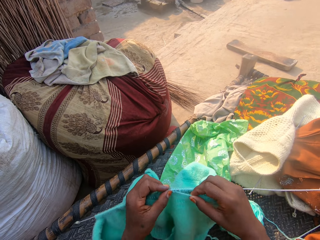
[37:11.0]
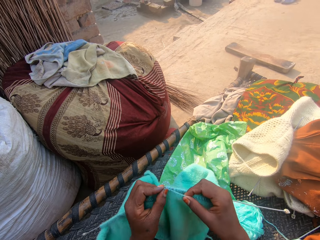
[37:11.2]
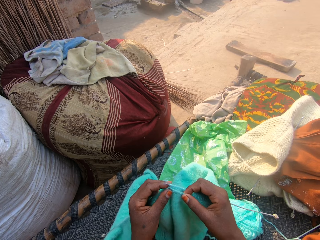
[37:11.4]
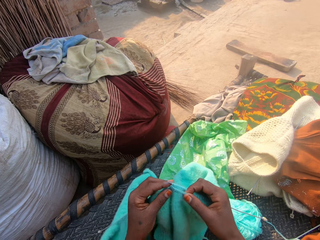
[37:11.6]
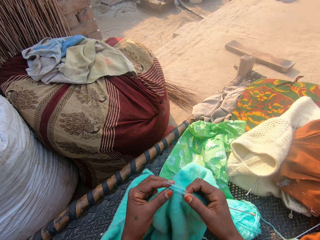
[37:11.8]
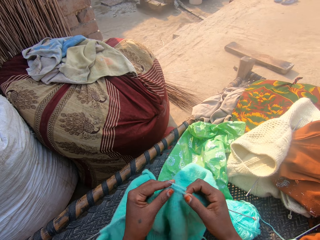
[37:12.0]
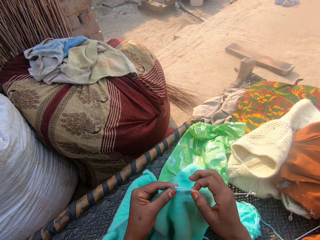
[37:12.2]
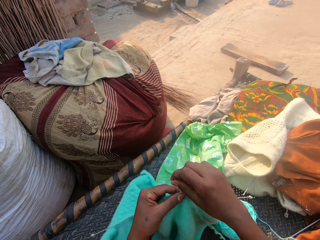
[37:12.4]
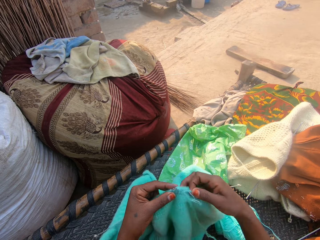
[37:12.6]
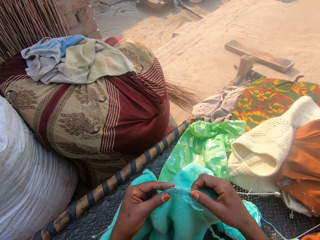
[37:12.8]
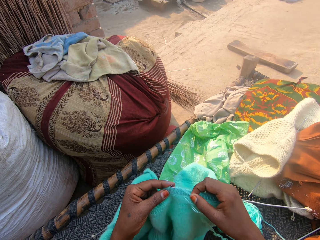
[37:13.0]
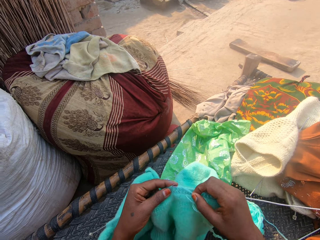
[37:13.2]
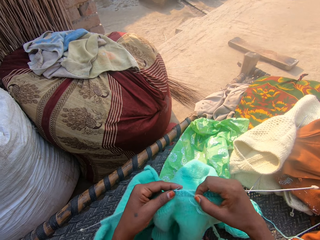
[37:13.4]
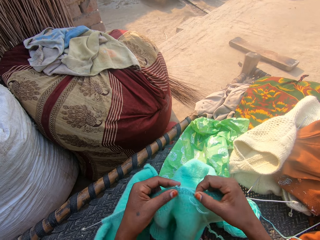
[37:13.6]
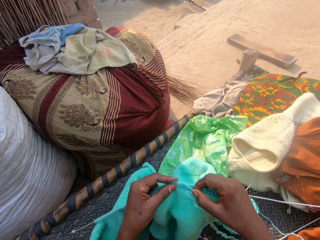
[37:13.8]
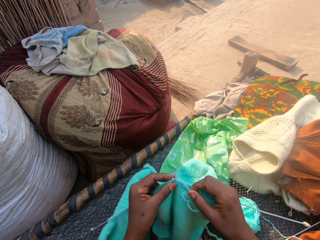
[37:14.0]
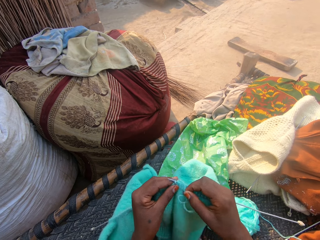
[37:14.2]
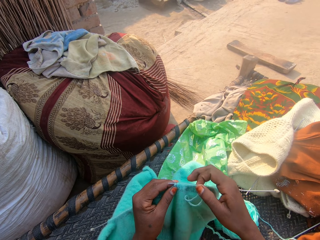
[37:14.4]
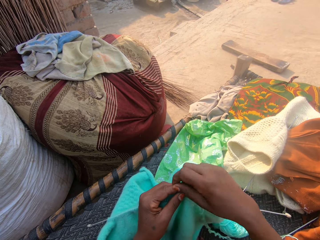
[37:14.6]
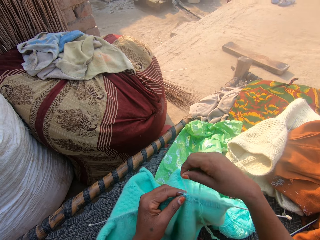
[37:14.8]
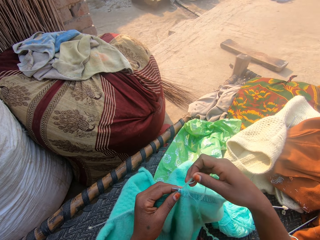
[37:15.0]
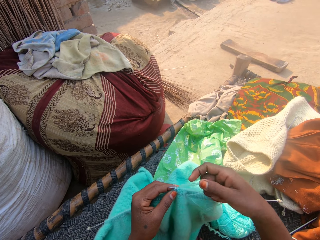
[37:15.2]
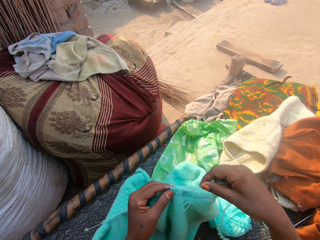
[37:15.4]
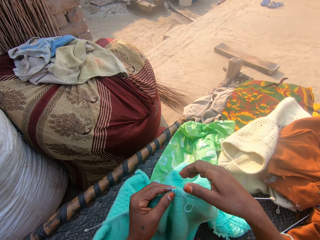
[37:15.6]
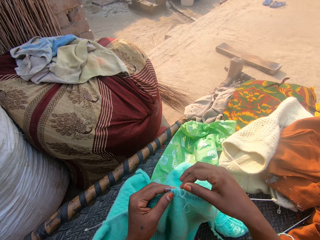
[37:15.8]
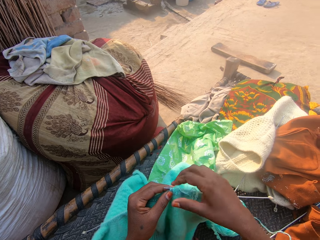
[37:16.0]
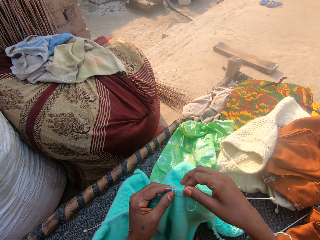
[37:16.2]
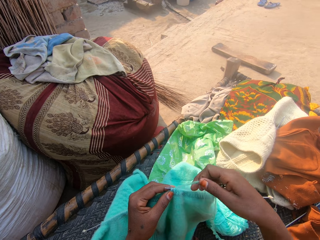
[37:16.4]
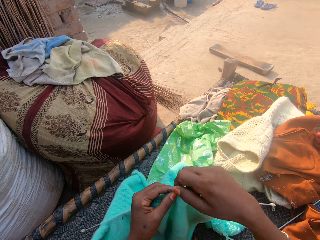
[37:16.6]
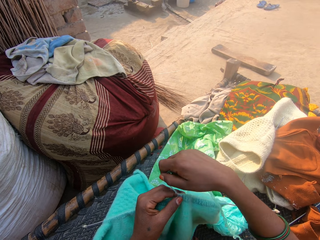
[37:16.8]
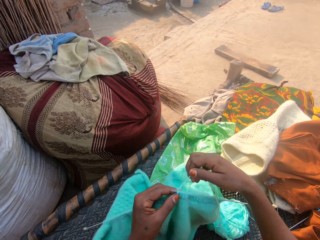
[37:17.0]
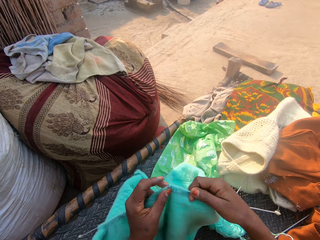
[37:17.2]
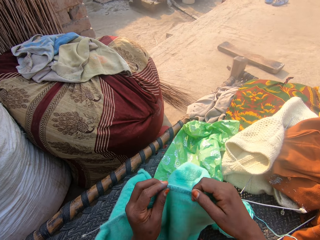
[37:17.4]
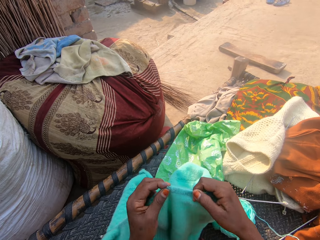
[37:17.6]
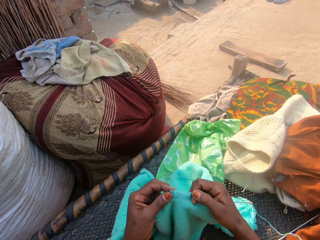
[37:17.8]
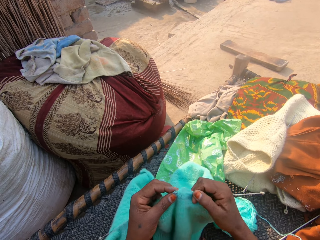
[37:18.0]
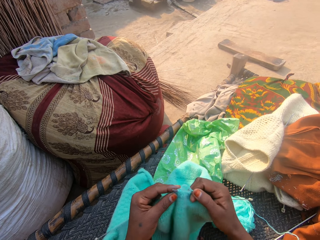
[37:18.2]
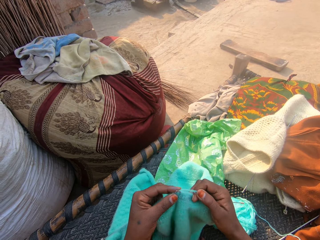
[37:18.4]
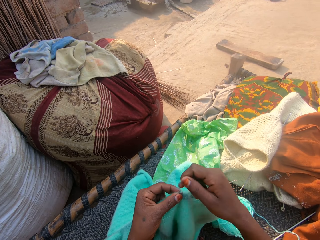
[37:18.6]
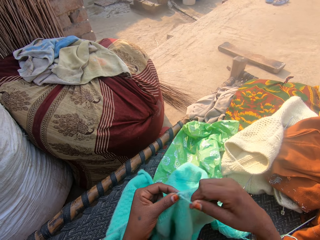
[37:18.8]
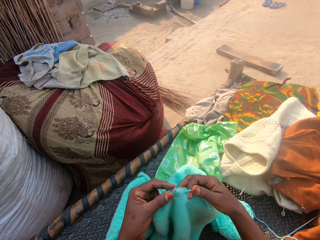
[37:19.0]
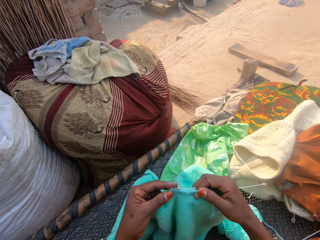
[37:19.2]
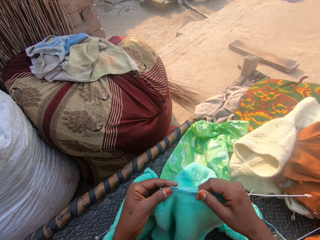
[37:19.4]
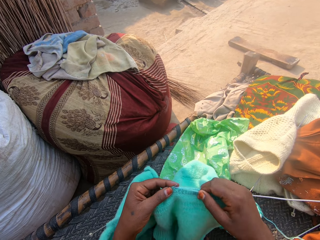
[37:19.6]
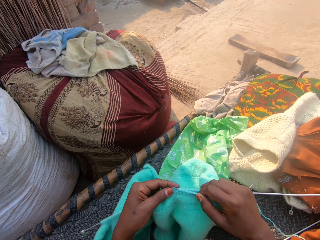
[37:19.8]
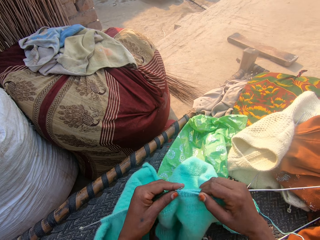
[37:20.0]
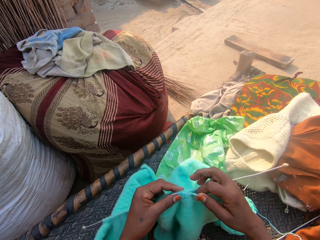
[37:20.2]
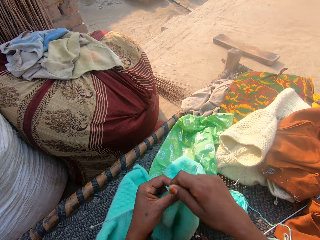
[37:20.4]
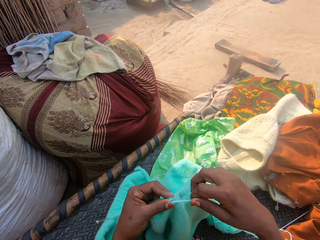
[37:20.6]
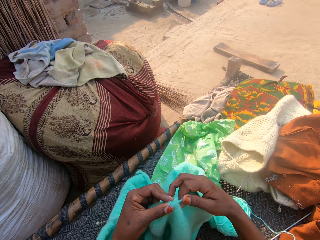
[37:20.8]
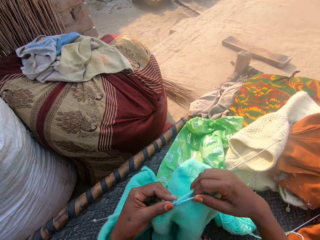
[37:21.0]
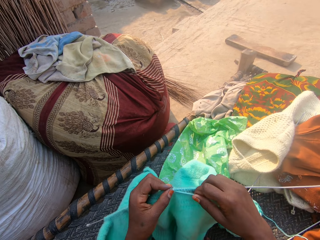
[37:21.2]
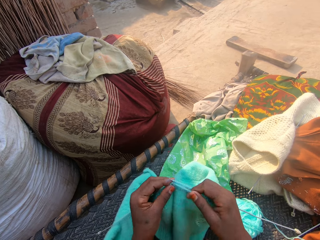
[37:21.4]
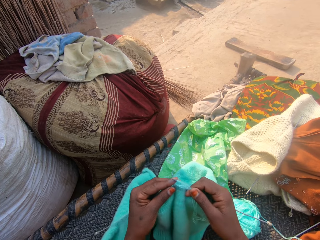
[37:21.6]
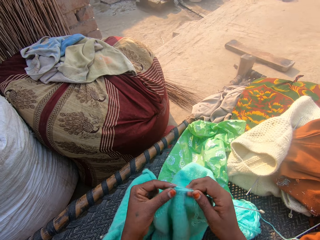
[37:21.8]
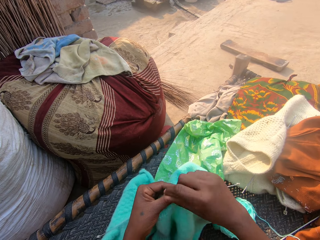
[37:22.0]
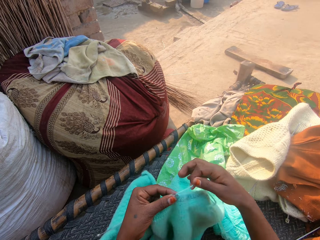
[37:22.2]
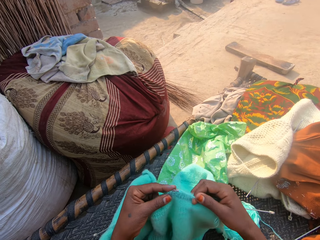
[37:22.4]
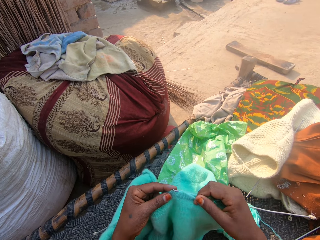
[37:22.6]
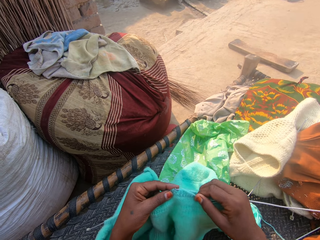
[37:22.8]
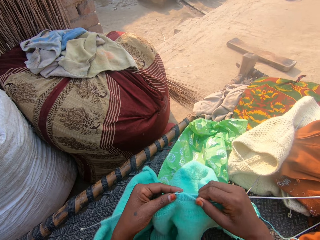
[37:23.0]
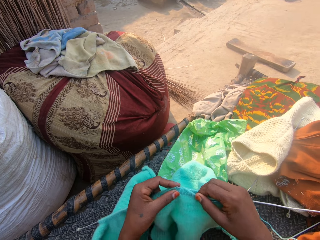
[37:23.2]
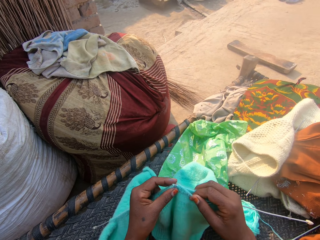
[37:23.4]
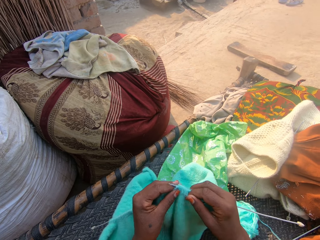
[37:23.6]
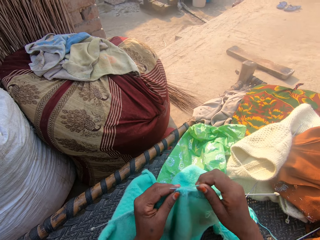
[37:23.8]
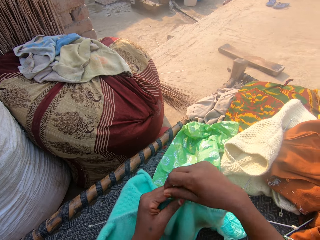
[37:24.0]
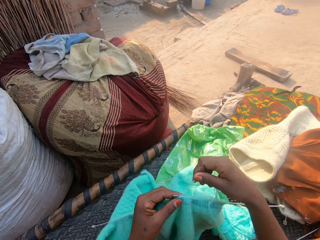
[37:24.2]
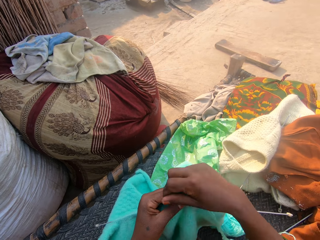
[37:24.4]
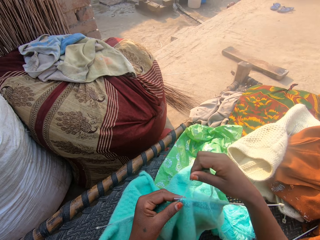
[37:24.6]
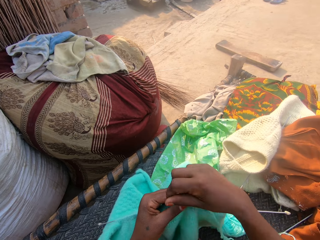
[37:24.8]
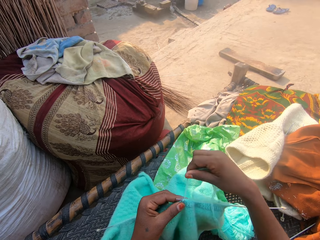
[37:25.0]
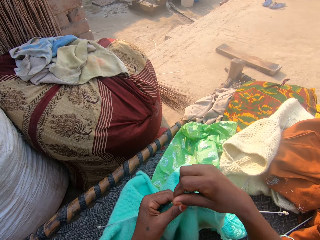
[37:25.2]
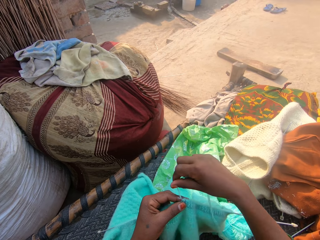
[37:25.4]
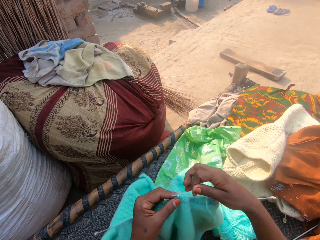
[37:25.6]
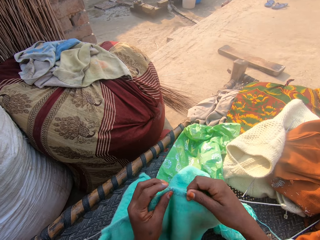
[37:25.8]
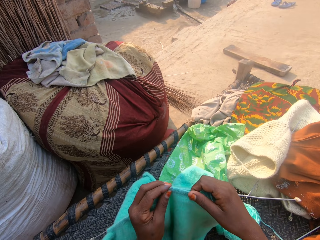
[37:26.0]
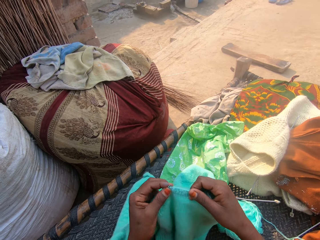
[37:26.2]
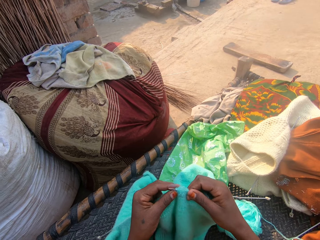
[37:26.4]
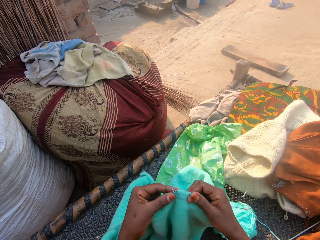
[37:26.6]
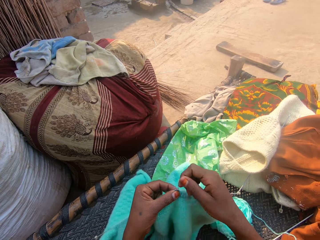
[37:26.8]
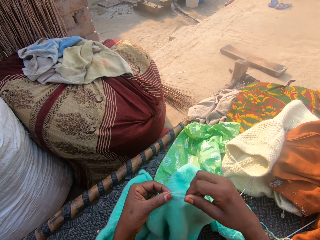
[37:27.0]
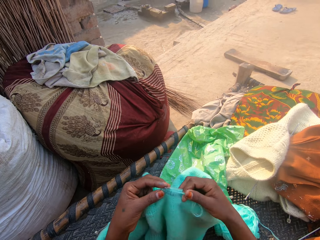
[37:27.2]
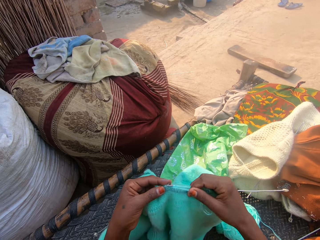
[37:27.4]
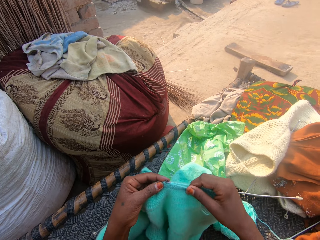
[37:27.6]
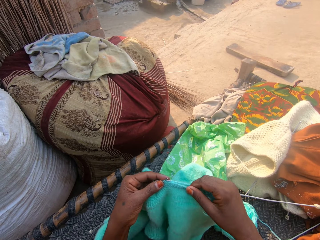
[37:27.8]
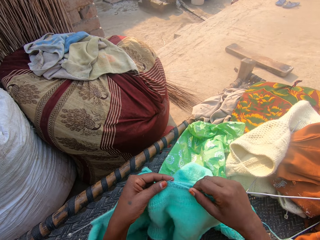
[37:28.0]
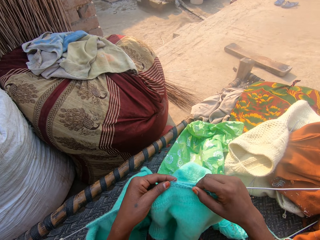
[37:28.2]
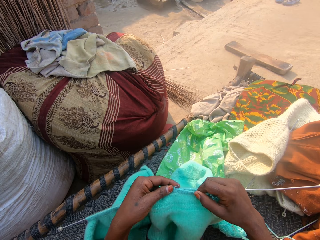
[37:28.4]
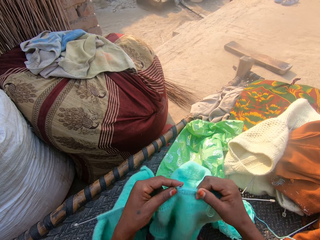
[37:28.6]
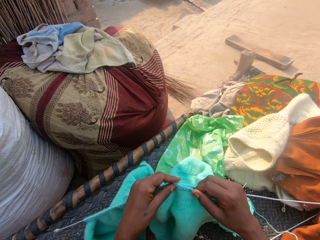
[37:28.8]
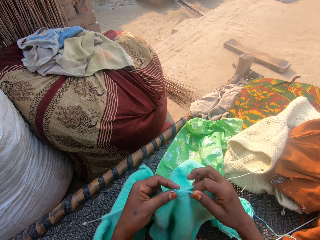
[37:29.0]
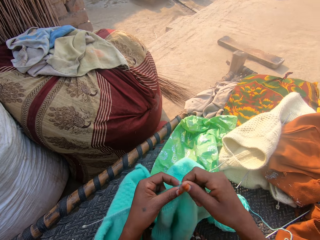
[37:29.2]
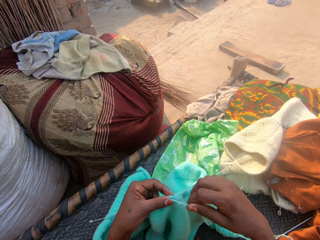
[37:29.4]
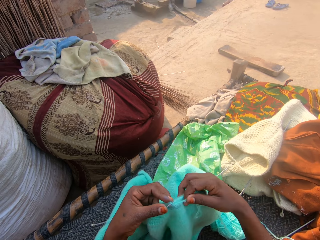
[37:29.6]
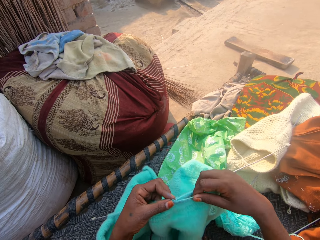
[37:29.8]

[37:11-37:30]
The camera wearer converses. They laugh. They sew the piece of cloth.

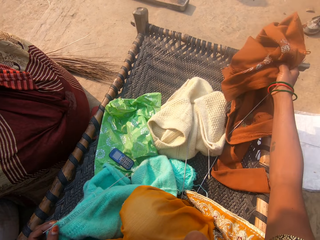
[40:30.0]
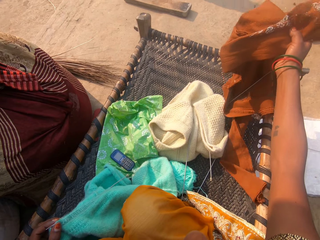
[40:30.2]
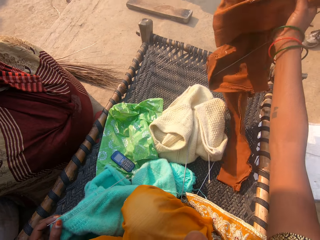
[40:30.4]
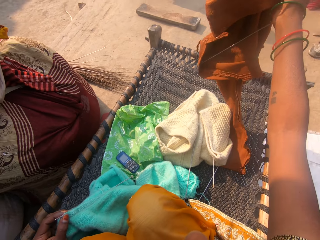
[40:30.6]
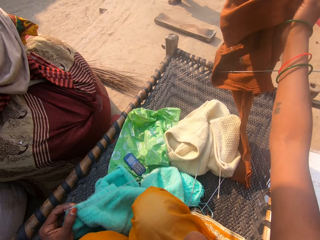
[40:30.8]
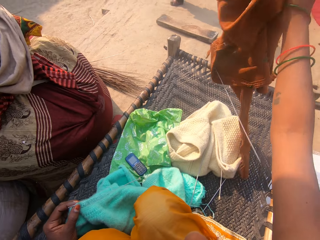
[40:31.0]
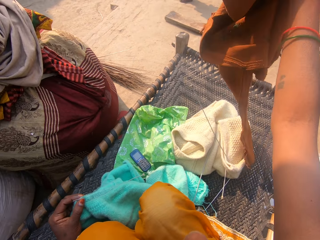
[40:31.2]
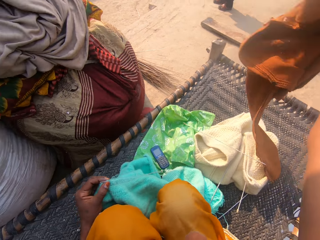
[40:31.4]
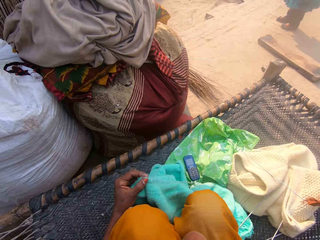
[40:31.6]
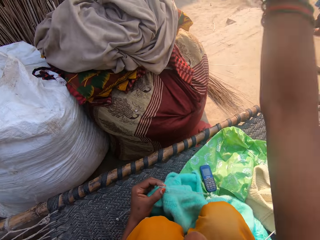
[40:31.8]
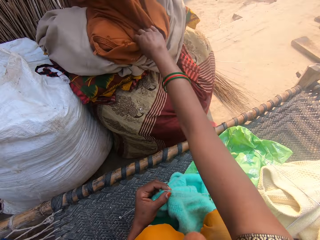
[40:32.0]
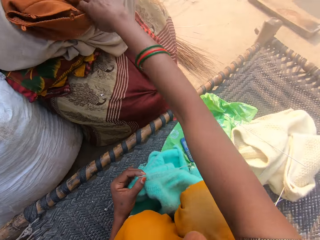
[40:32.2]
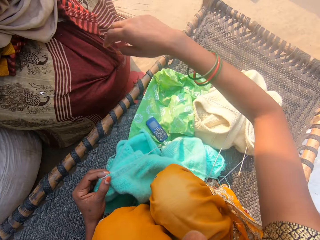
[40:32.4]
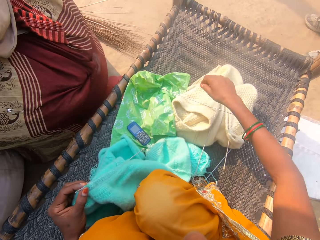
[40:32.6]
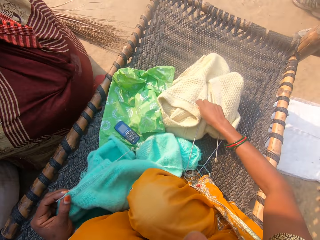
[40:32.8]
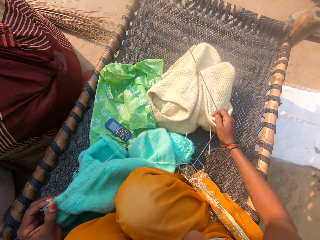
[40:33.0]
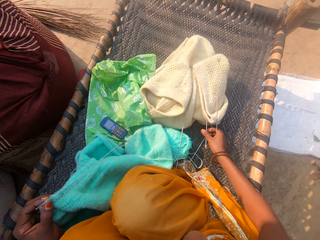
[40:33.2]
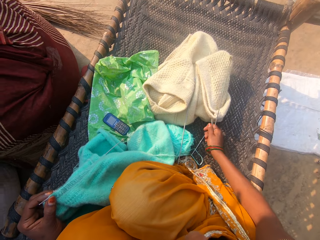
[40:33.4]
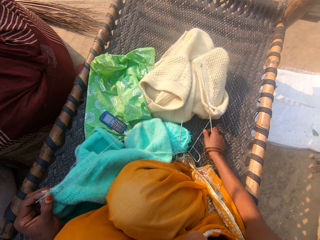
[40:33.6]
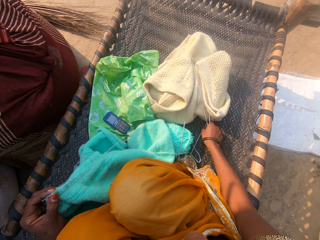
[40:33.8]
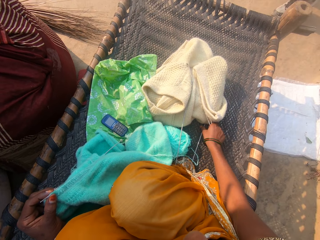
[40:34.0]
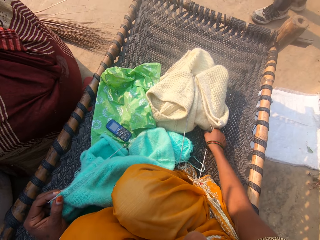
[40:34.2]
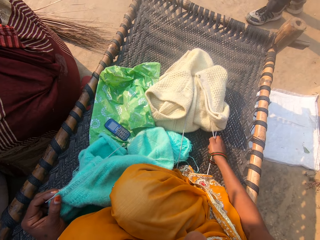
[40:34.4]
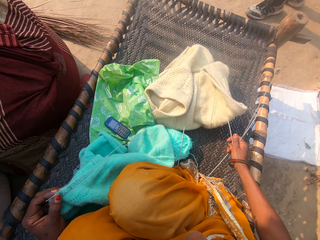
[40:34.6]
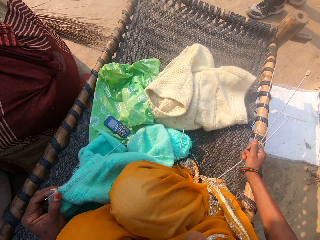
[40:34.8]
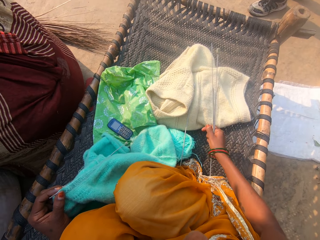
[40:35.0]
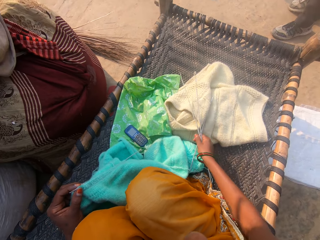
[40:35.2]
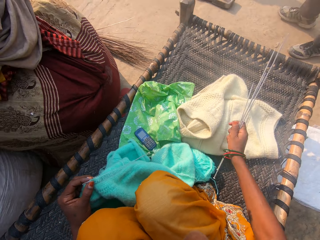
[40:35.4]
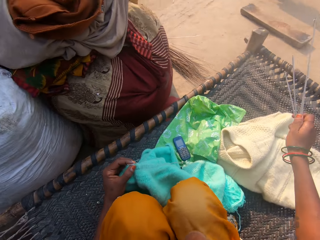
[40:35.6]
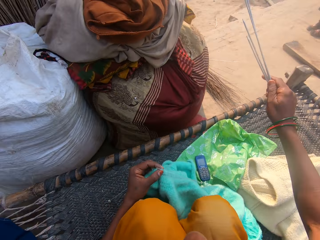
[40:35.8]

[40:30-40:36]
The camera wearer drops the other cloth on the sack. She picks up another knit needle from the bench with her right hand. She does so repeatedly.
